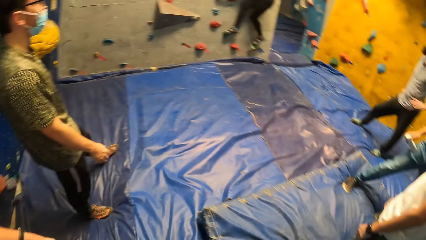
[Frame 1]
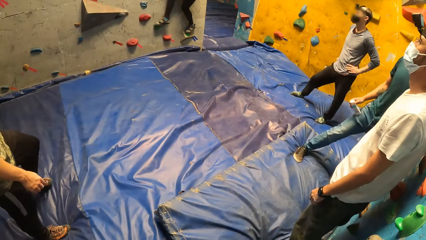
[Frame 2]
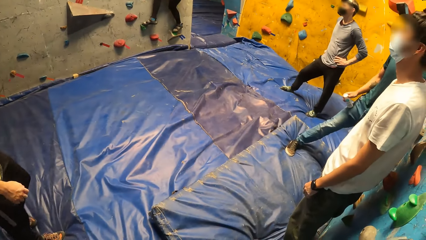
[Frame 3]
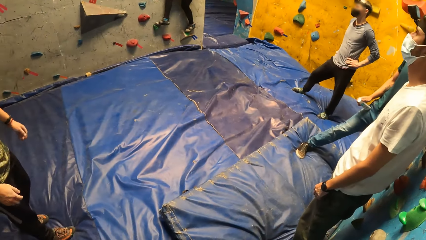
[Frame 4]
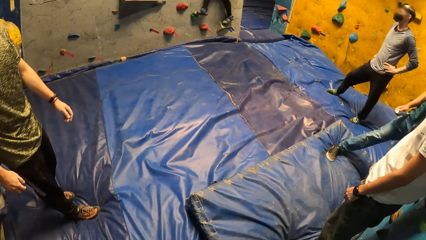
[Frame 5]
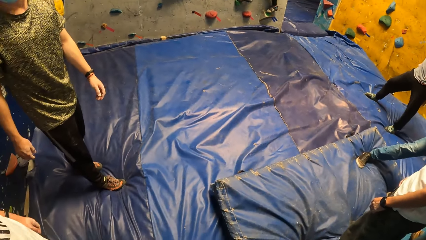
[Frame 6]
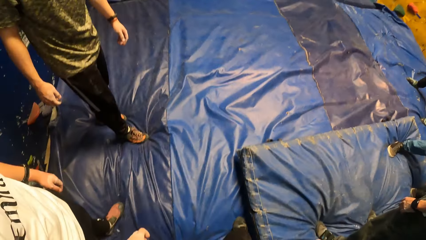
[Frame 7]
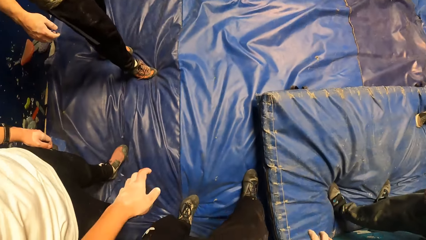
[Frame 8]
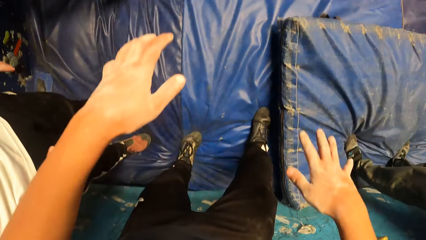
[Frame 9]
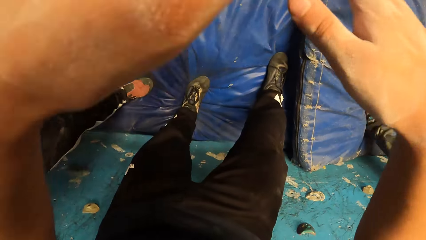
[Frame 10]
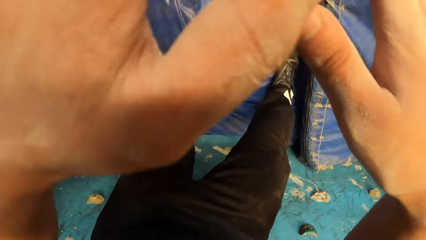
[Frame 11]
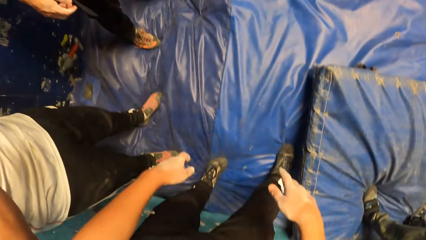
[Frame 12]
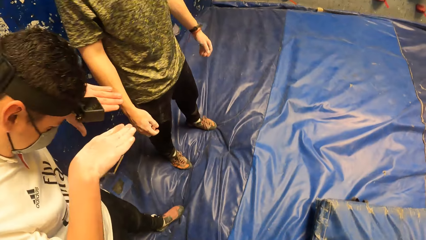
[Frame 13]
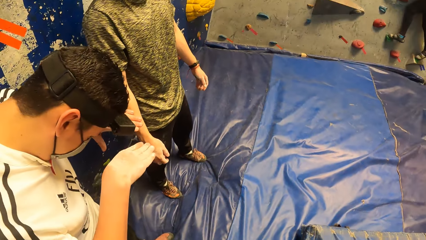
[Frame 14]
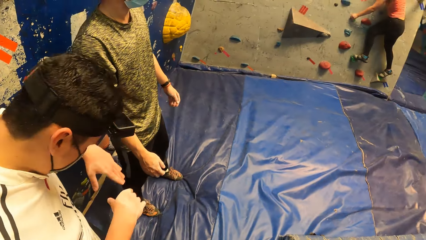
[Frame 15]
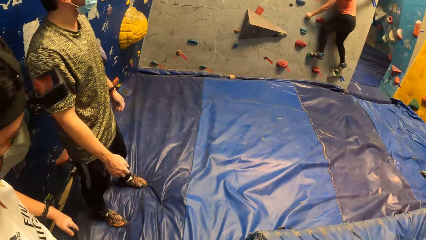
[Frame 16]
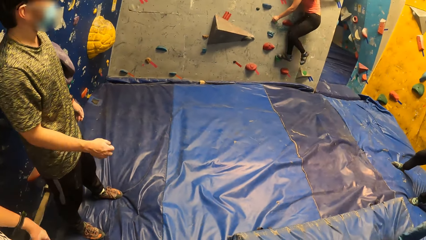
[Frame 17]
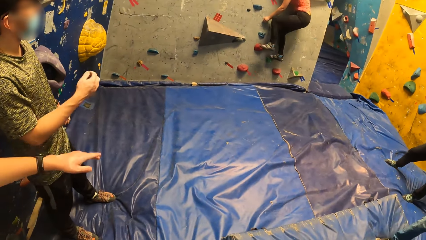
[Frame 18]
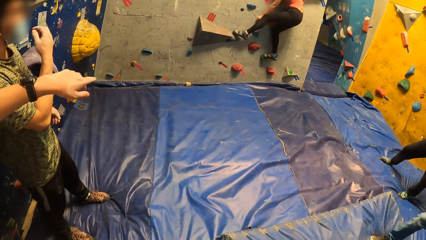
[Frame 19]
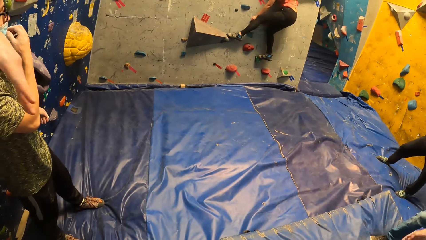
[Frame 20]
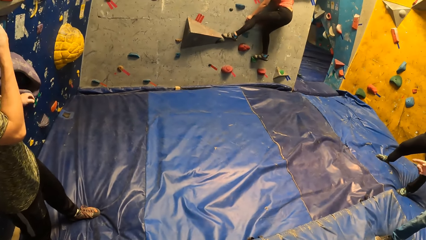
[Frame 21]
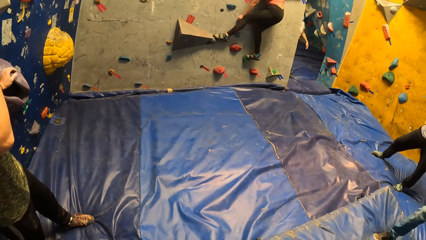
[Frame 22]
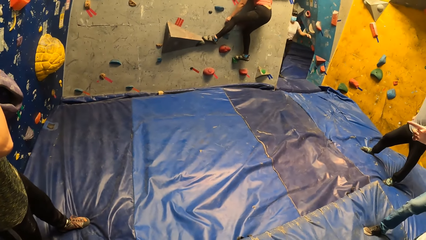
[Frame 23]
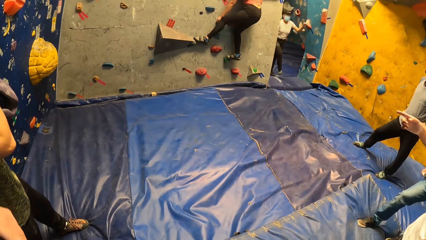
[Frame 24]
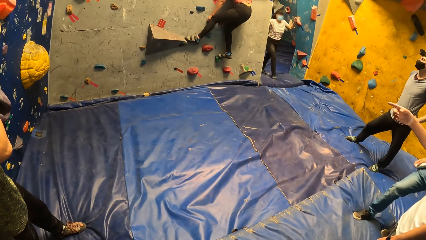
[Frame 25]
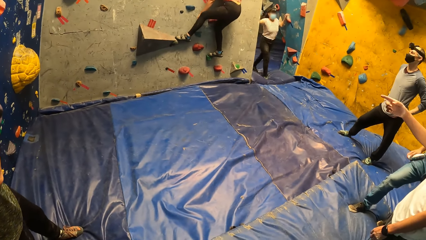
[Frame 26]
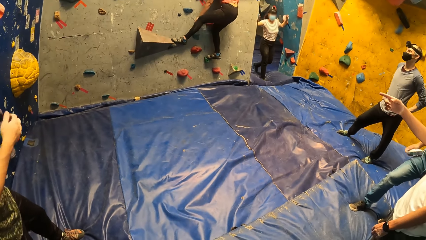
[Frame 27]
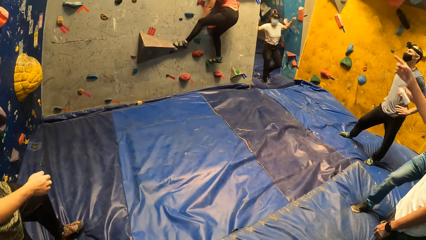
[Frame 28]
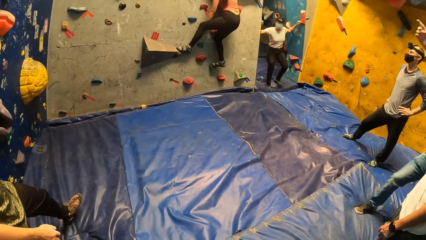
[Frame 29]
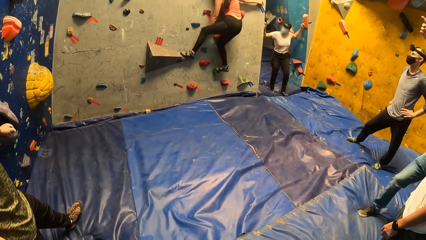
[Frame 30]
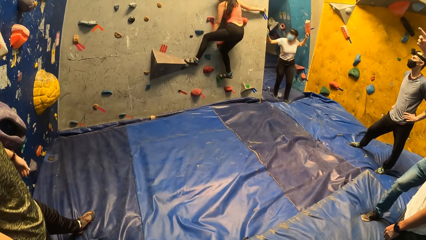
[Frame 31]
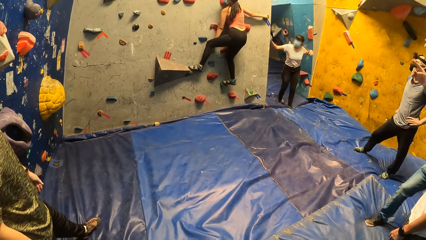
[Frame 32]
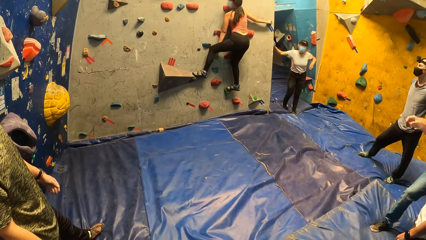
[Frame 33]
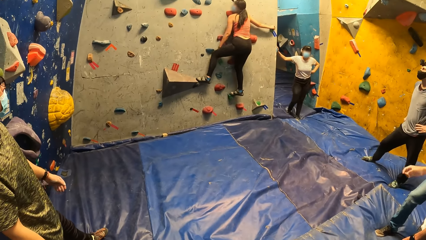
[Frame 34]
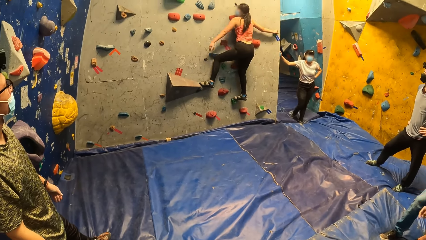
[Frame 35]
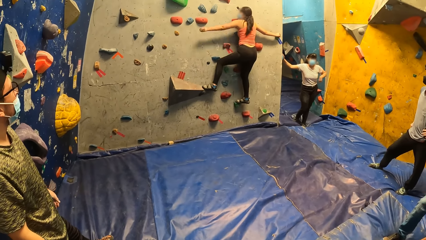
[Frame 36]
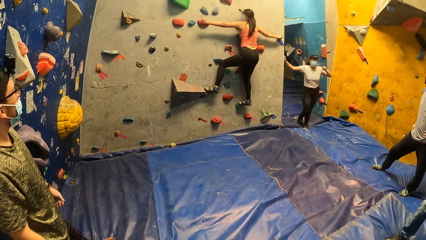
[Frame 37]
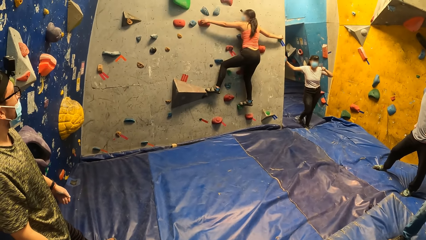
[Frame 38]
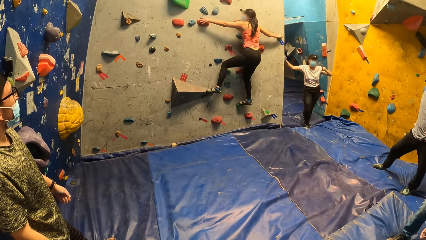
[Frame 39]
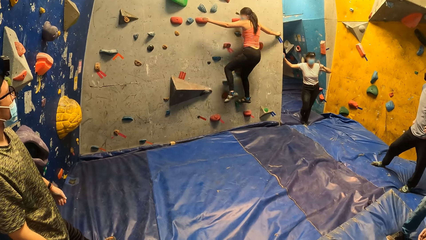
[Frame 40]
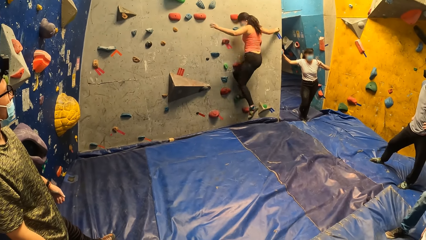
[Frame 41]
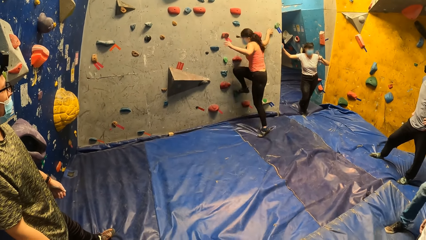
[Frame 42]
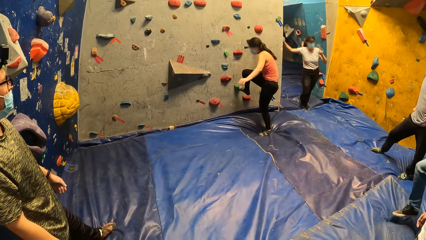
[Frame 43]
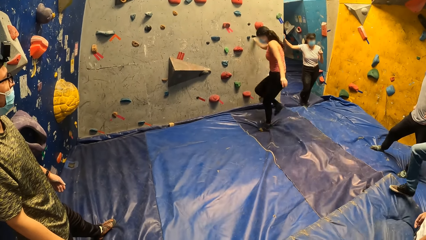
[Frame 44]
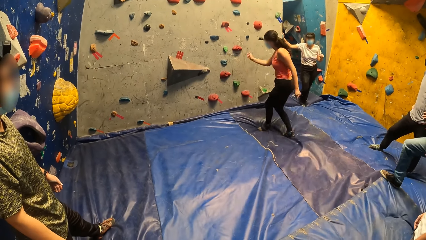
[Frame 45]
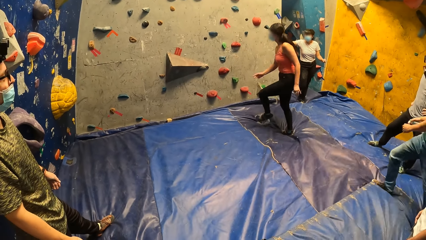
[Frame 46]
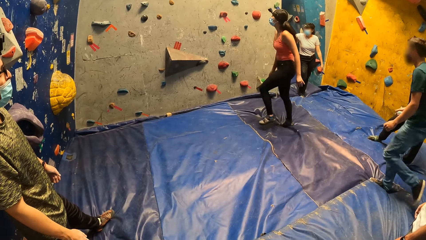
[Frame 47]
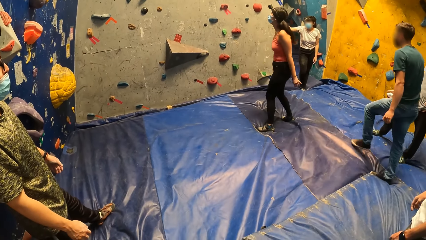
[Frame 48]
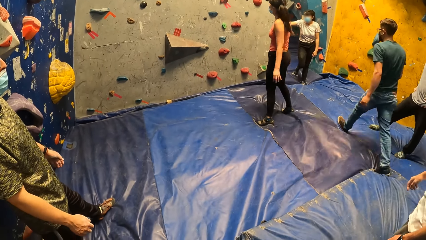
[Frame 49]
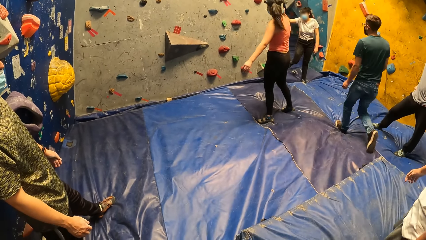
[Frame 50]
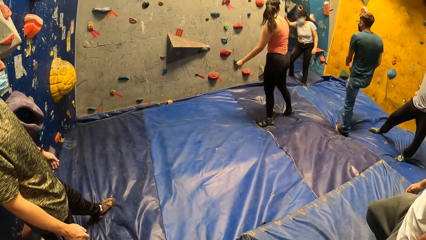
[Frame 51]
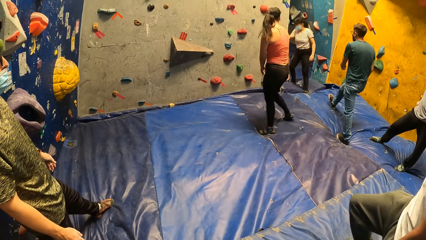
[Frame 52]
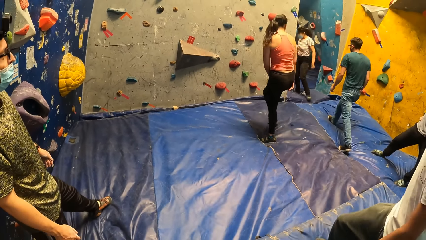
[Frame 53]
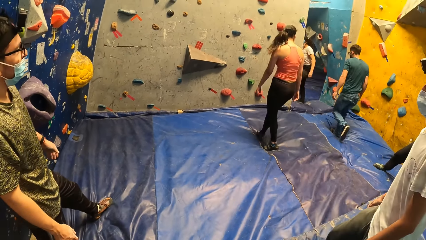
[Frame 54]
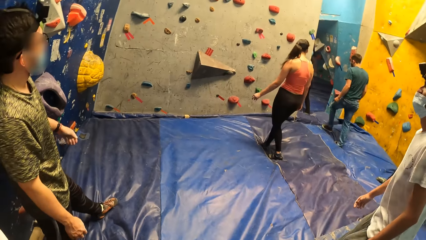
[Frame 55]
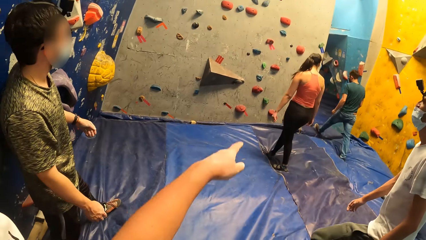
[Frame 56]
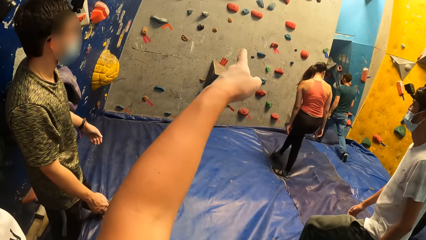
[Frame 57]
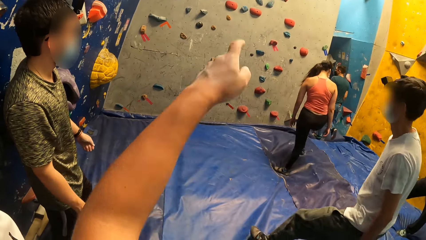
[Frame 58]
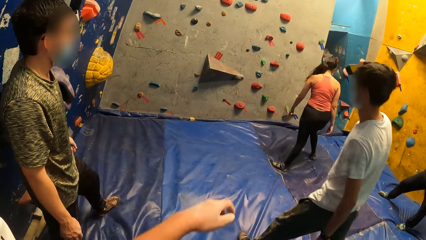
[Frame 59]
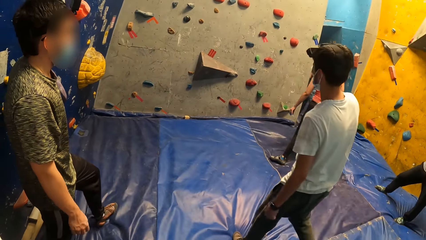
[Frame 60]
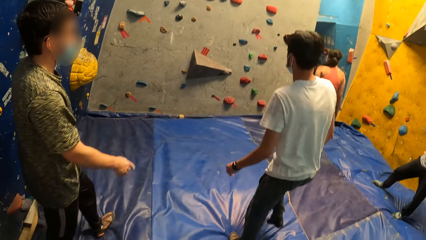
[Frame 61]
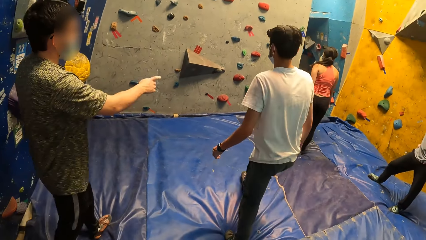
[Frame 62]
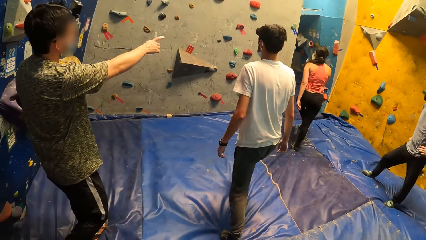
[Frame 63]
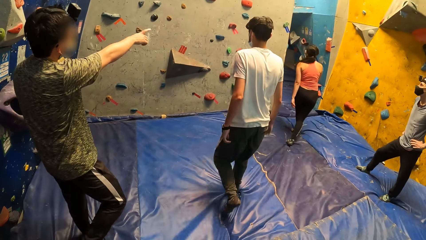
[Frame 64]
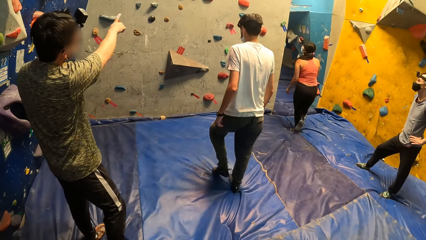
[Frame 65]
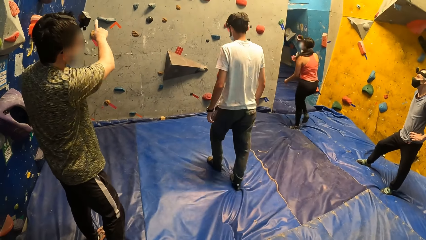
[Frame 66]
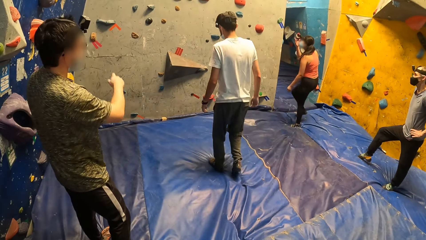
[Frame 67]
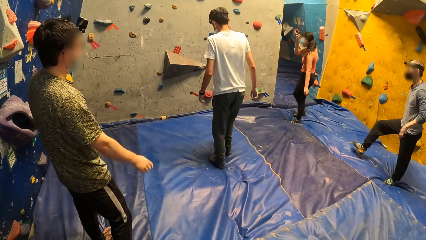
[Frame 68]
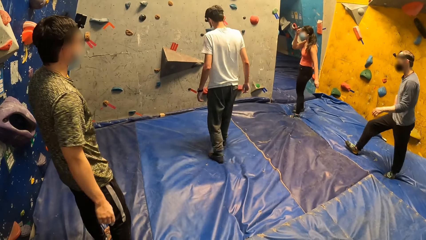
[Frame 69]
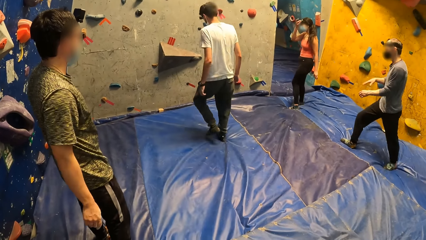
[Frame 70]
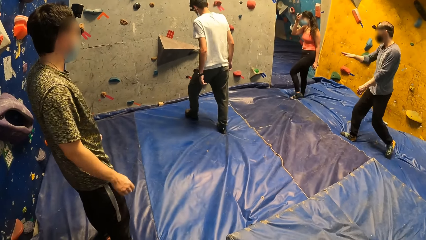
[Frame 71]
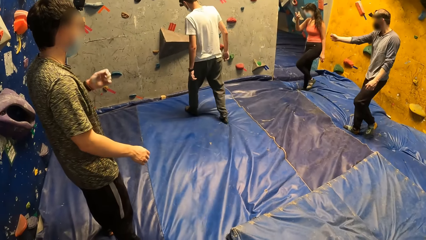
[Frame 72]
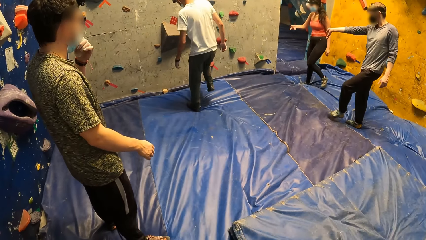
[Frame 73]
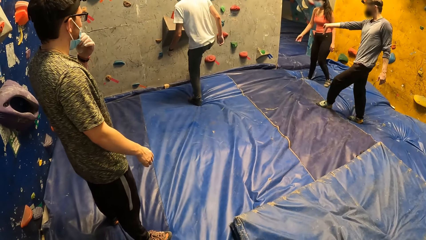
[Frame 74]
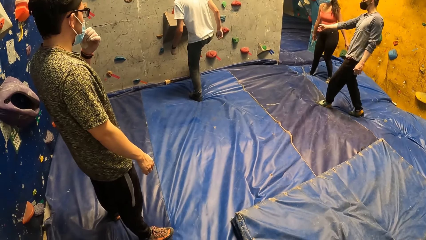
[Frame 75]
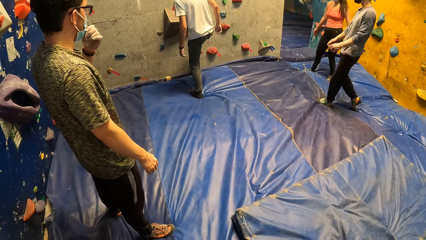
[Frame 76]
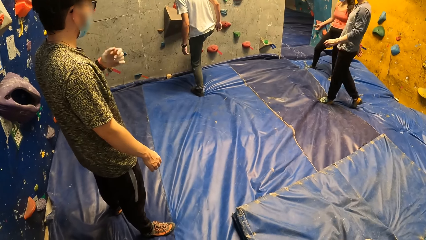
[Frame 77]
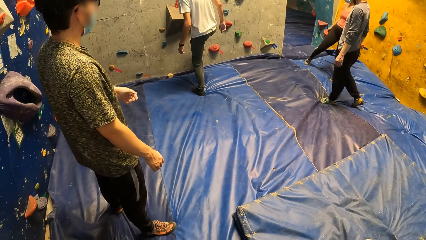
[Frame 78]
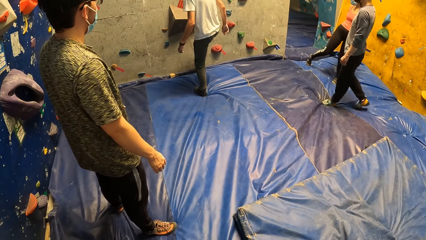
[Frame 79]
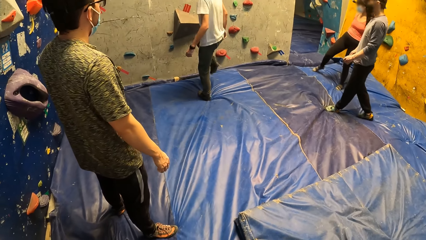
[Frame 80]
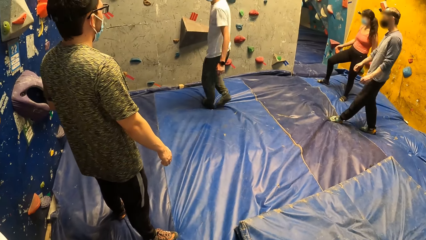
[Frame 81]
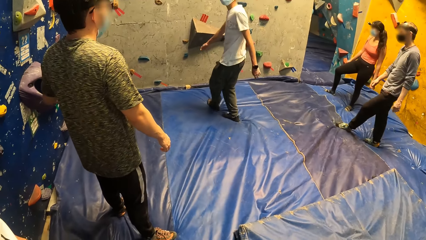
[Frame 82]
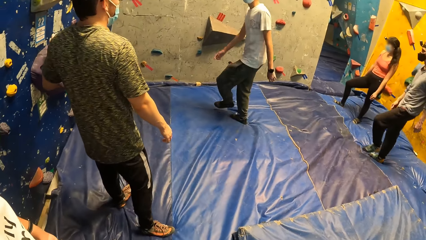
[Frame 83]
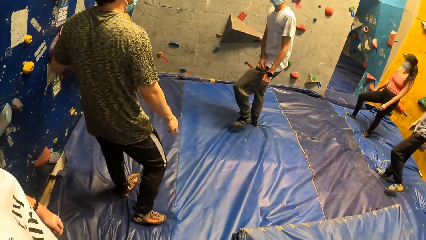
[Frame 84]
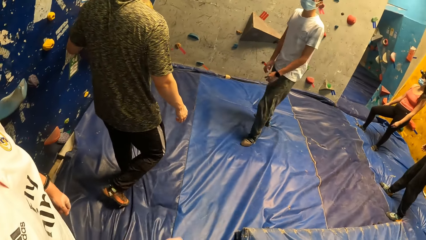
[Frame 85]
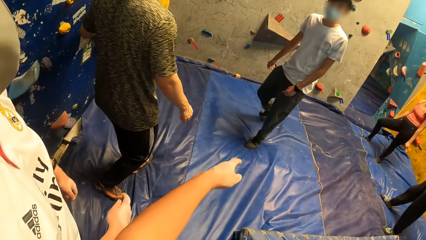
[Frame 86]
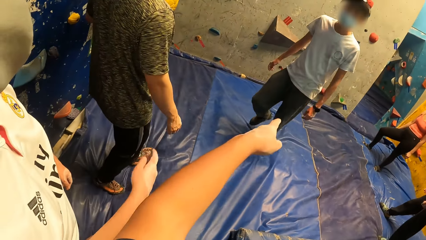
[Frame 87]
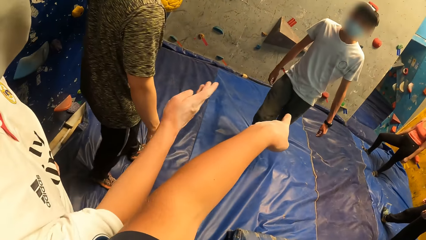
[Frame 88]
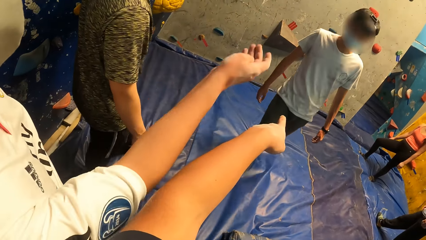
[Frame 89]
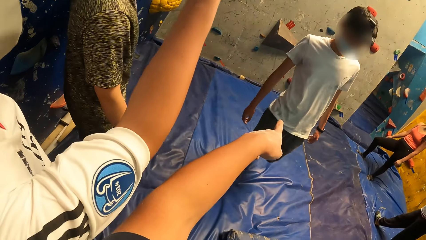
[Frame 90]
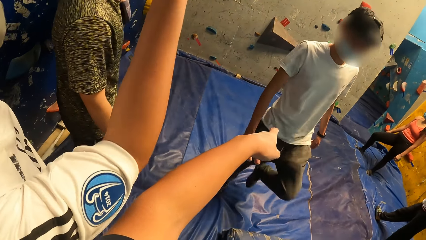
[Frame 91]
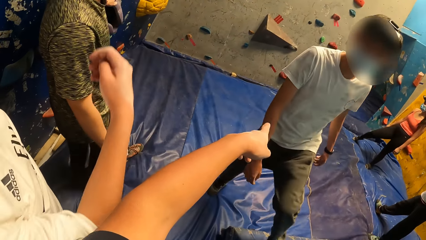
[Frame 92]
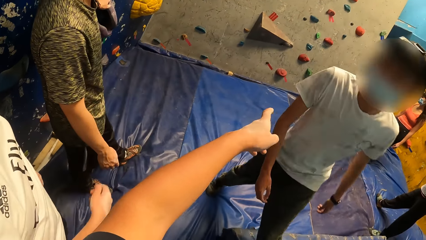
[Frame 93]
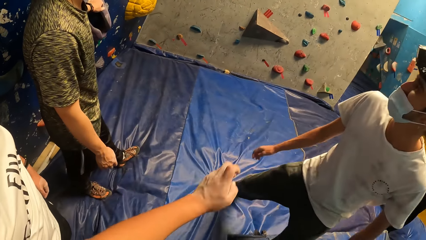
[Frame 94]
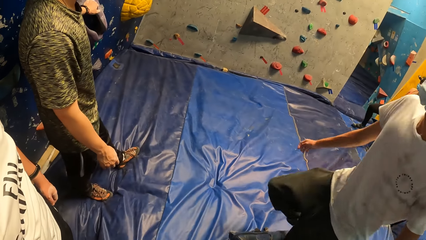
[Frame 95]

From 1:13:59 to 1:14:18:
The camera wearer lifts the hands. The lady jumps down from the wall. The man walks towards the wall. The camera wearer points at the wall with his left hand. Another man points to the wall with his right hand. A man steps on the boulder. The camera wearer points at the wall with his left hand. Another man points to the wall with his left hand.
